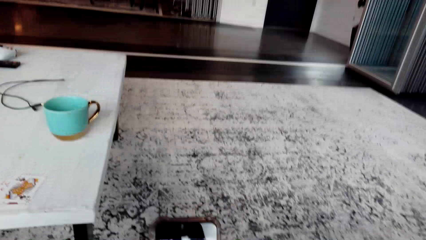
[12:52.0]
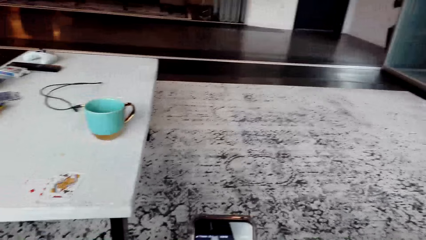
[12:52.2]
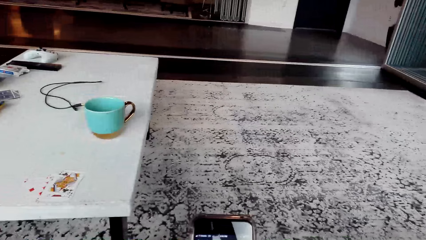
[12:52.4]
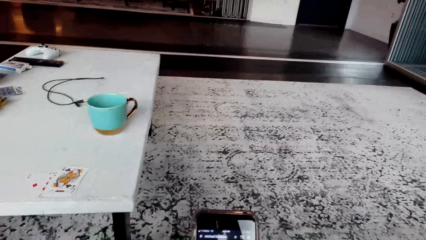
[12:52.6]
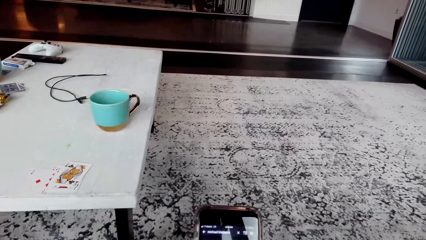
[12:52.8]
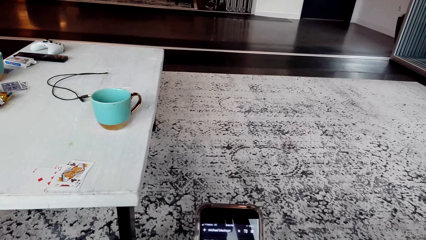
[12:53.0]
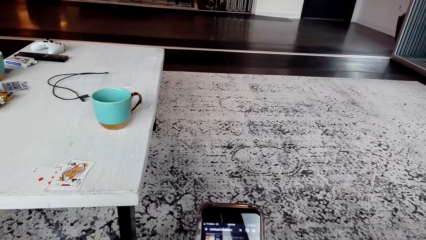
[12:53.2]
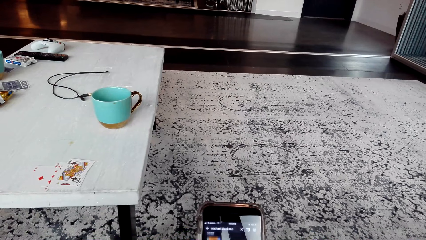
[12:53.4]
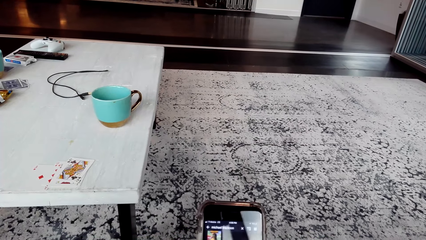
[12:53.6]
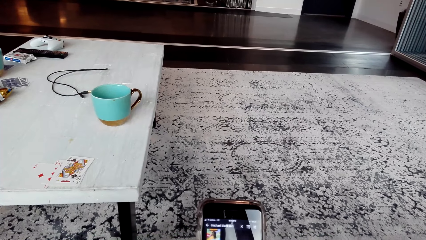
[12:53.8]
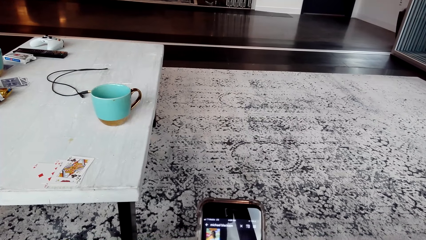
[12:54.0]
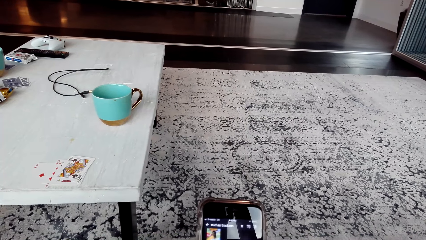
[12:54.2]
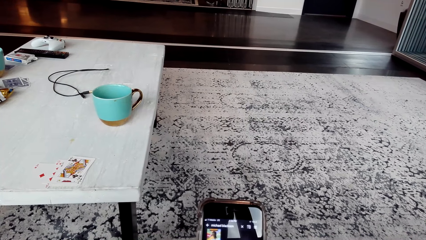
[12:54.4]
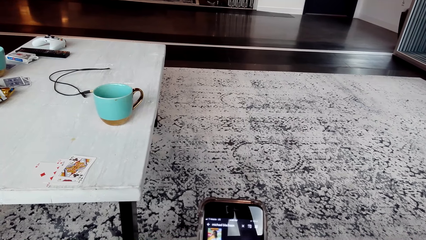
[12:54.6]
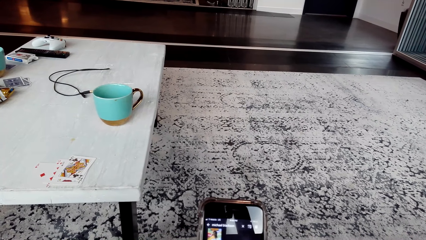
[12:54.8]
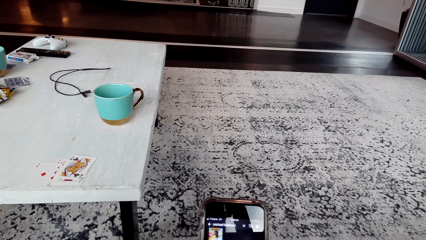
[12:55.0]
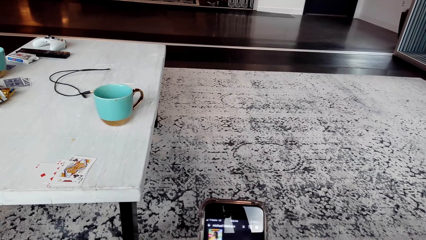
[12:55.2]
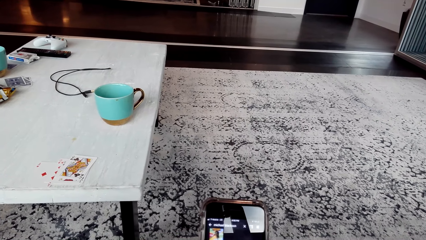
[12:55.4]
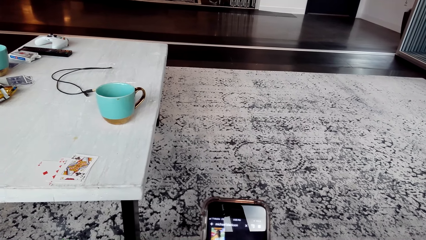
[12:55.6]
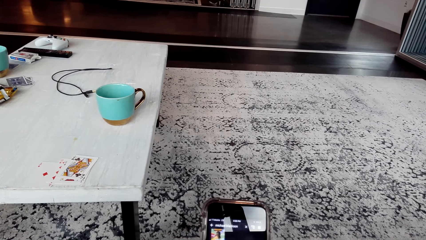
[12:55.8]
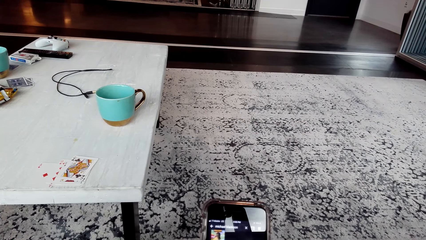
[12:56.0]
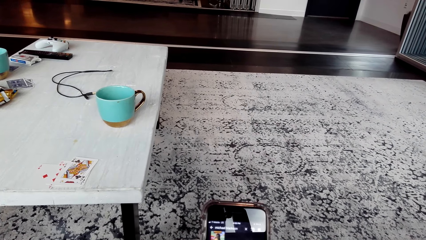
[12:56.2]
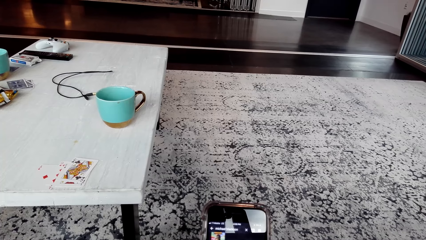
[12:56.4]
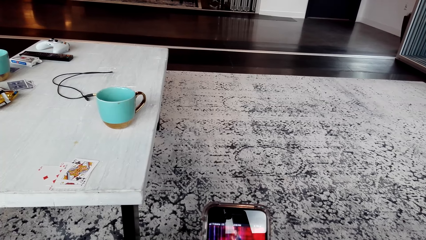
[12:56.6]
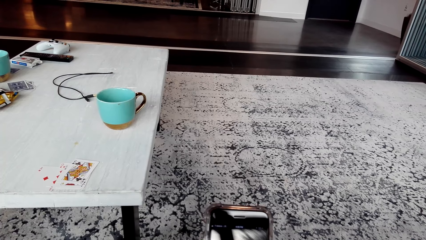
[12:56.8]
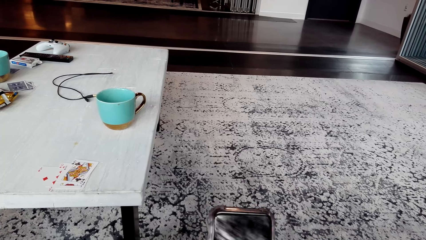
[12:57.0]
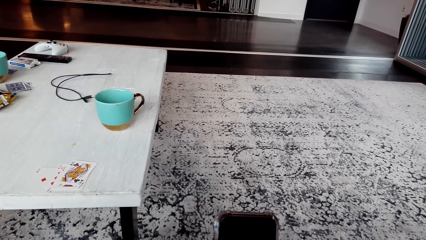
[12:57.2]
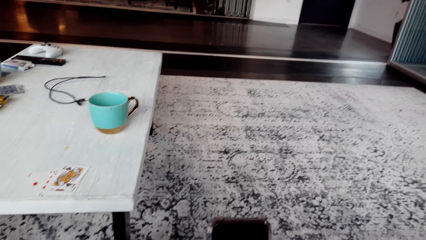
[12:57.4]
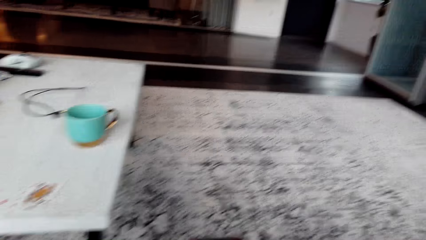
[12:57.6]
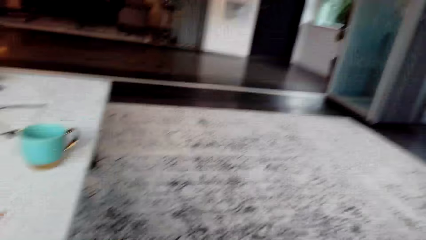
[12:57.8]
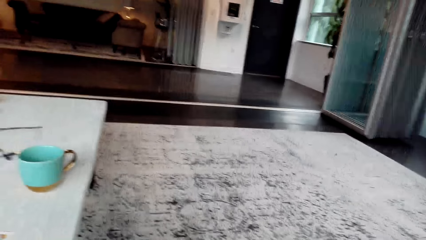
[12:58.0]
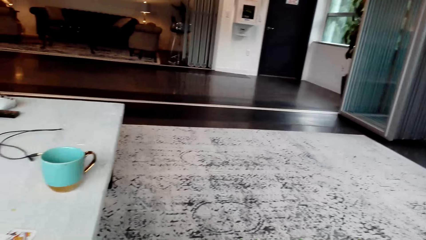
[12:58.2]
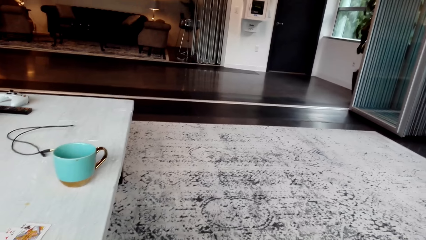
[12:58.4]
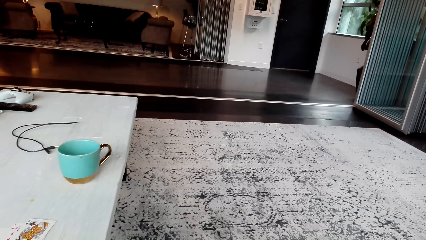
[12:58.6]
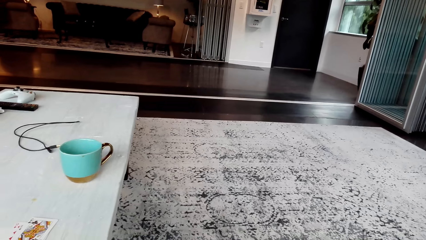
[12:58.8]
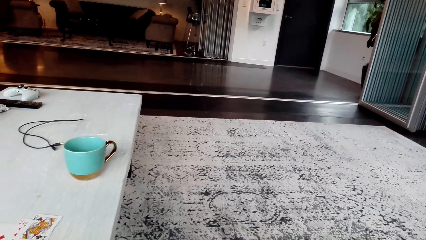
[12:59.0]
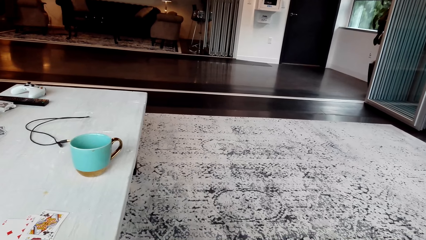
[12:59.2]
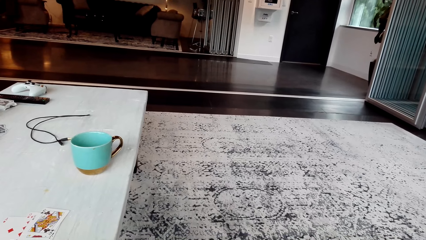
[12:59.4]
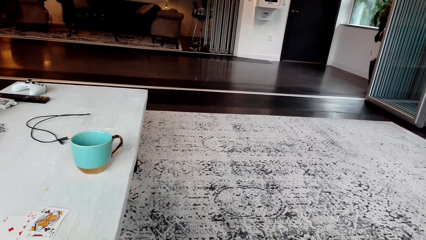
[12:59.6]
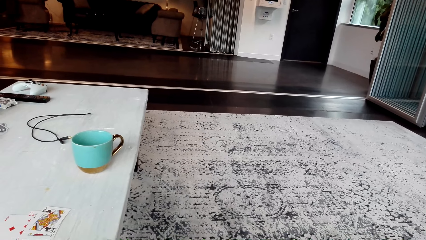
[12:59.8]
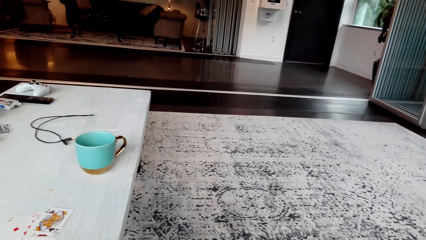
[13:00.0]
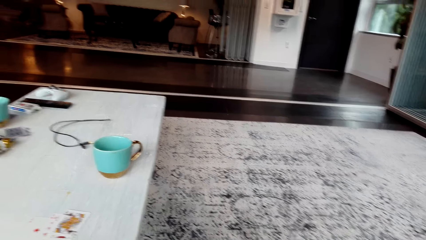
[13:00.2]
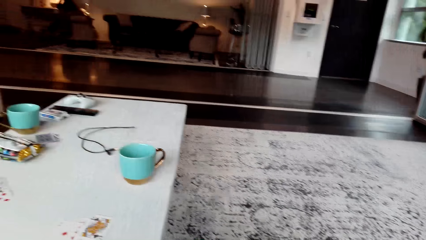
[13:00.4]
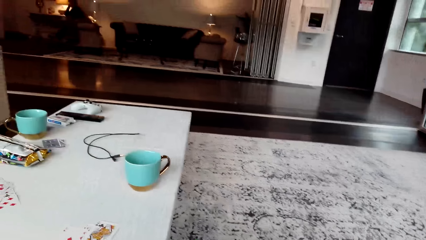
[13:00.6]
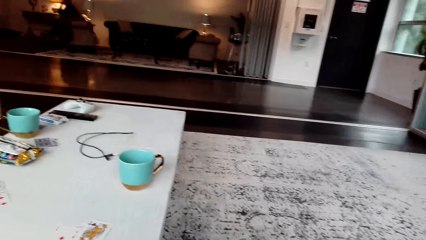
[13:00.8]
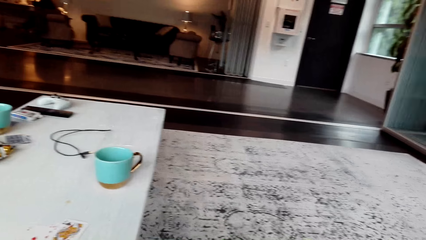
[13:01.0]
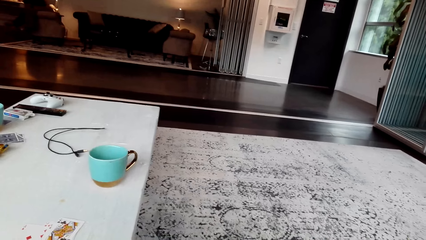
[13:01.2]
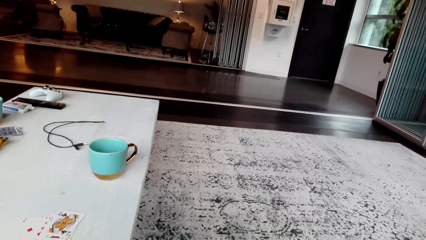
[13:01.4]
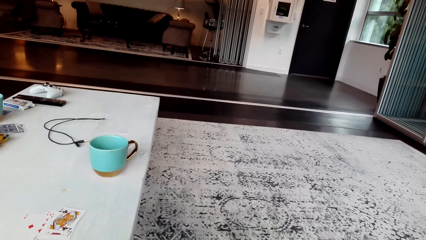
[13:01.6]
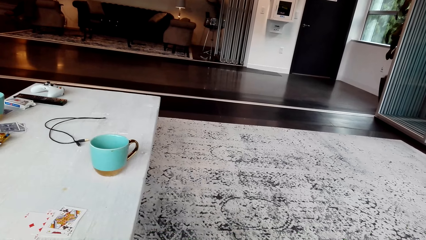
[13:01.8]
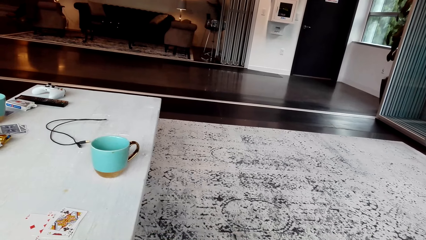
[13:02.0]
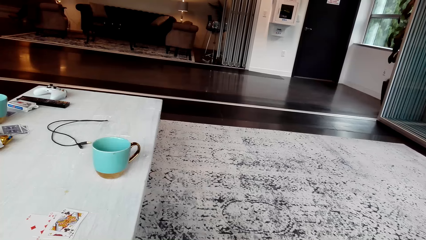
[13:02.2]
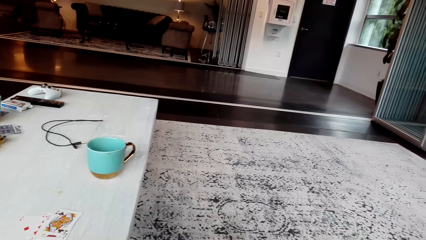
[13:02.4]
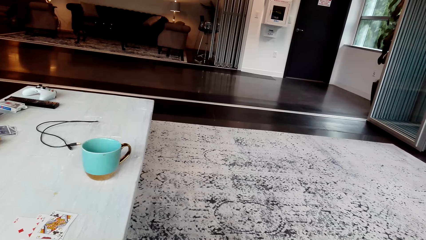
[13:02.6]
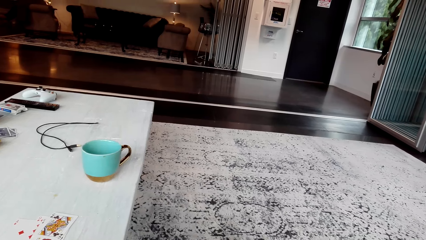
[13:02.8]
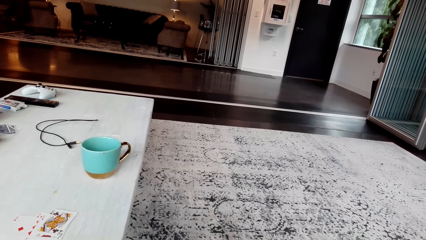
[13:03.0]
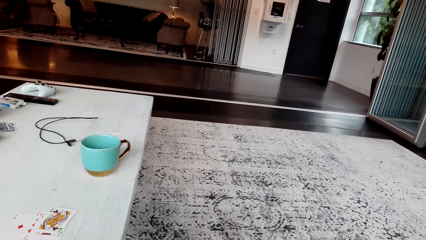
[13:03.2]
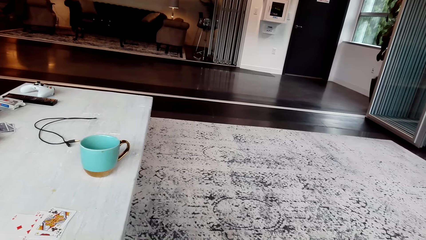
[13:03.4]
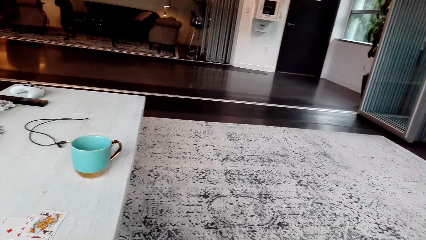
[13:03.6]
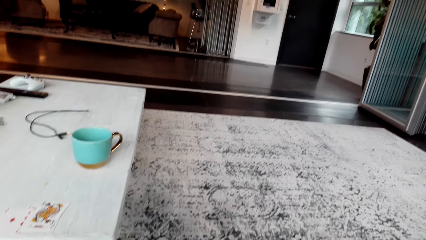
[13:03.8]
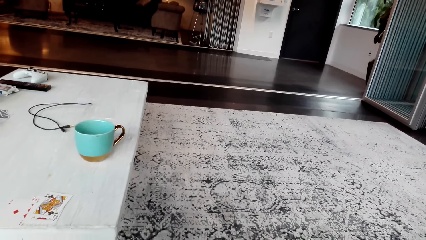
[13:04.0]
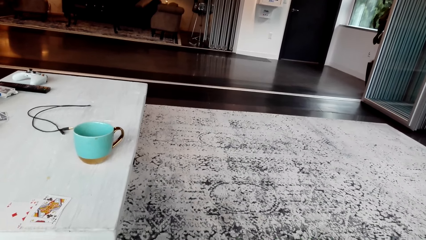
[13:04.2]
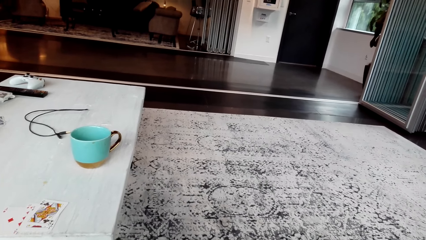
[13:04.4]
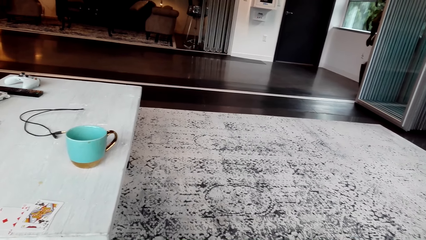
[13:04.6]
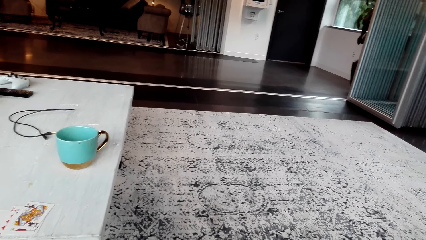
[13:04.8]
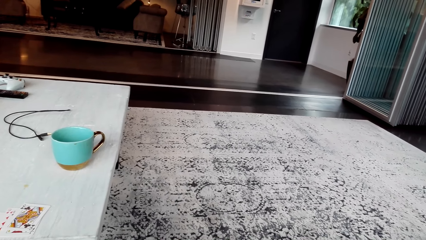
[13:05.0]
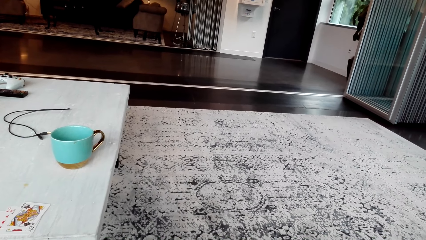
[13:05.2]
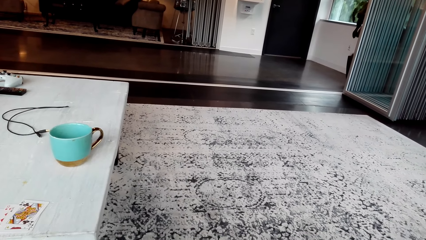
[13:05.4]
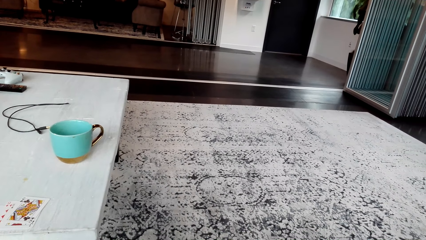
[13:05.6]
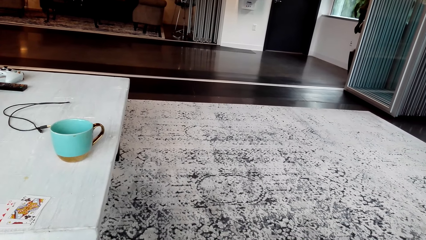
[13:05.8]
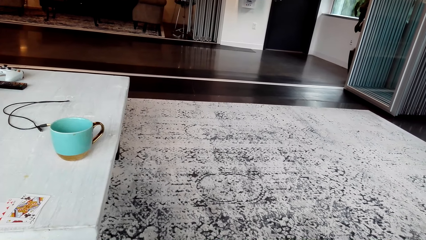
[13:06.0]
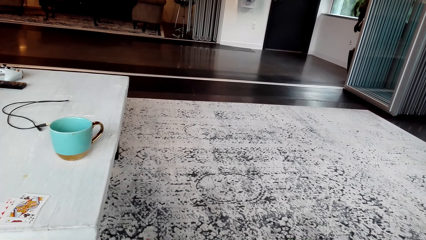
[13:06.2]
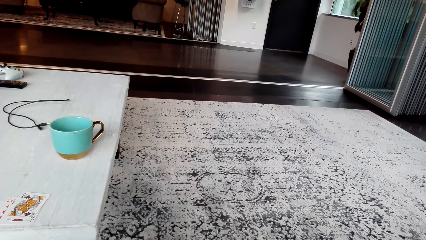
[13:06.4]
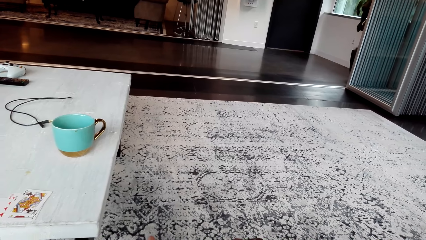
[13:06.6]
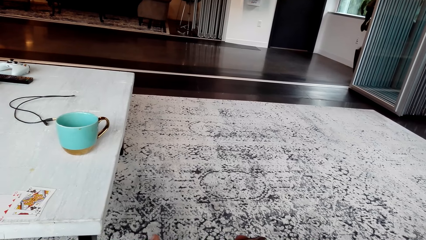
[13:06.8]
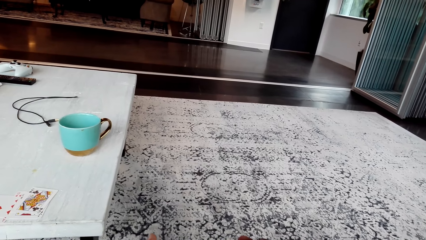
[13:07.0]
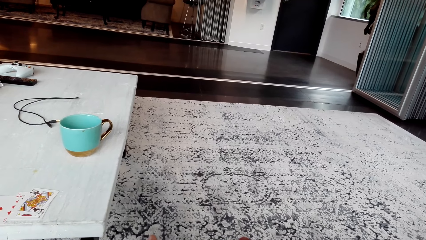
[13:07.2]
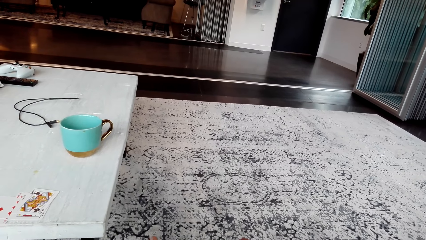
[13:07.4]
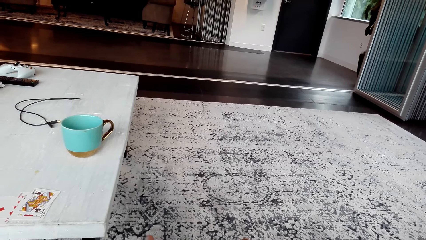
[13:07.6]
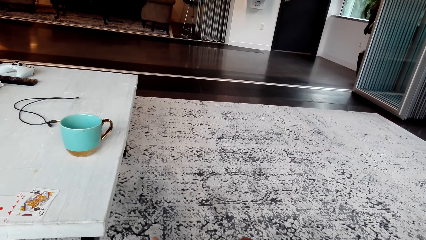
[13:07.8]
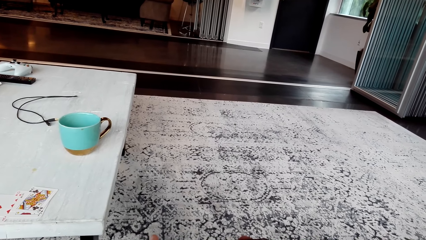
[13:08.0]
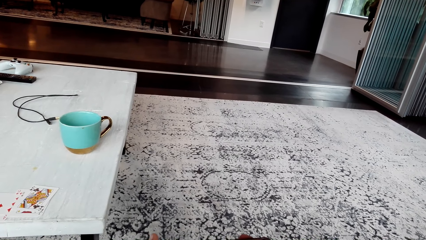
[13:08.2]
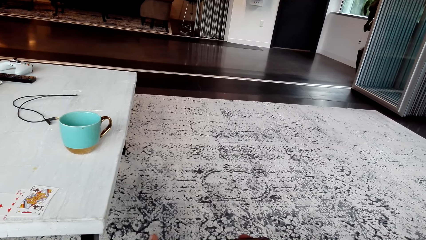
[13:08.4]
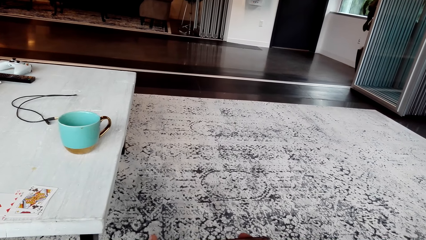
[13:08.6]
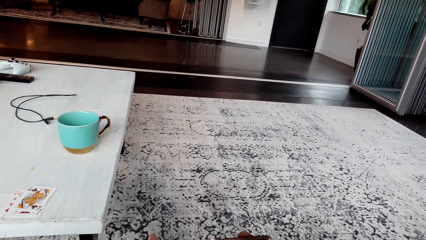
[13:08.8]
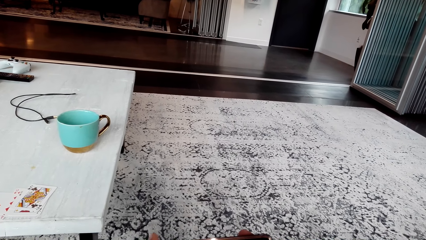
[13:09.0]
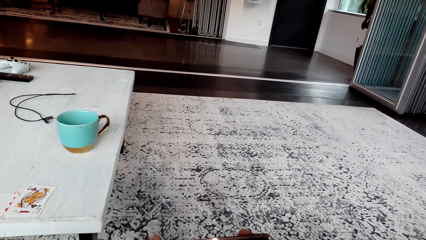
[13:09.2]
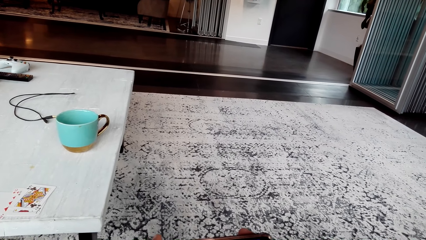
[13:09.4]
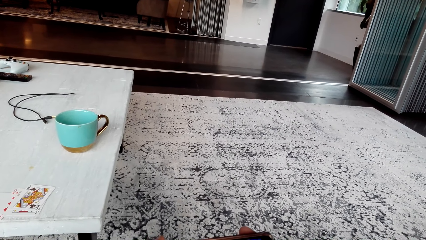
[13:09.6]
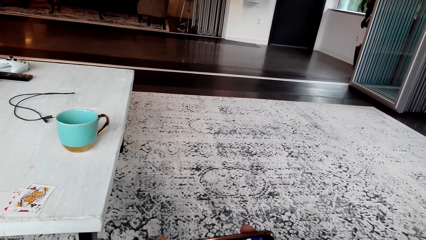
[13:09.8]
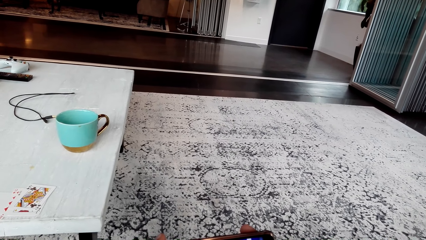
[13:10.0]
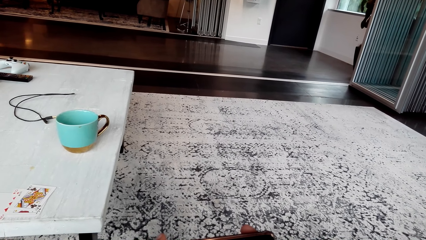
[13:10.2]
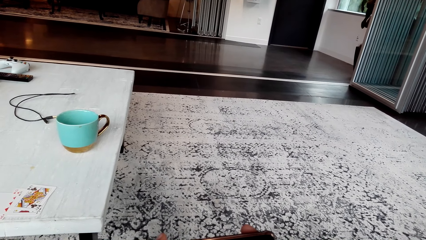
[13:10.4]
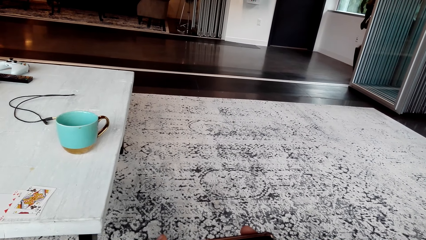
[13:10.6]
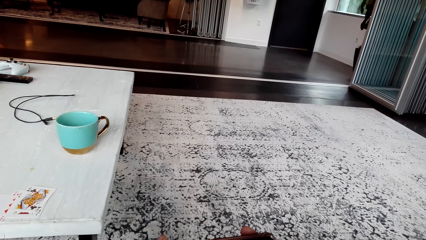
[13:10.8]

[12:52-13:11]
The camera wearer interacts with a person. They look around the house. They operate a phone.
